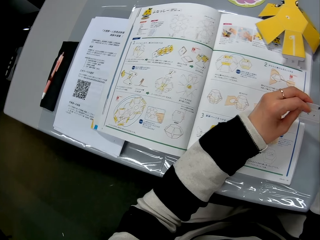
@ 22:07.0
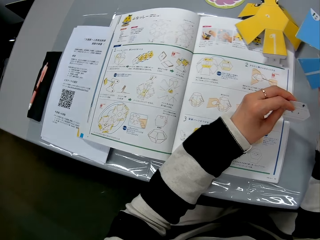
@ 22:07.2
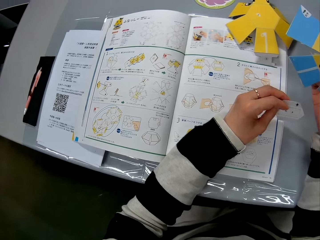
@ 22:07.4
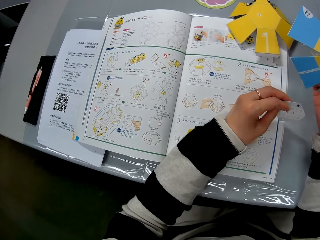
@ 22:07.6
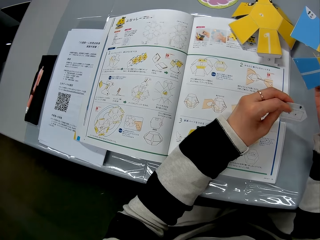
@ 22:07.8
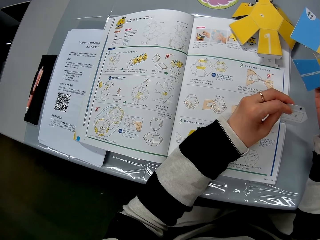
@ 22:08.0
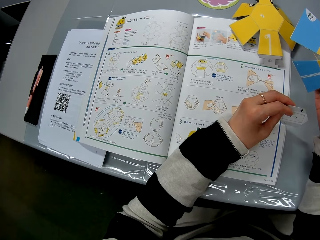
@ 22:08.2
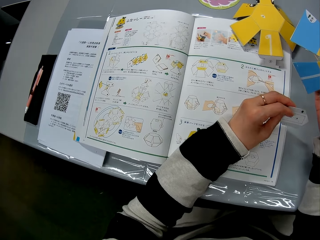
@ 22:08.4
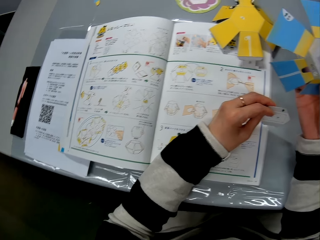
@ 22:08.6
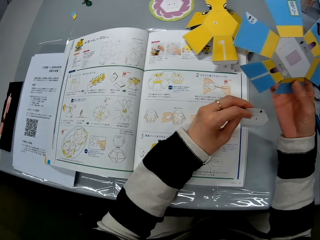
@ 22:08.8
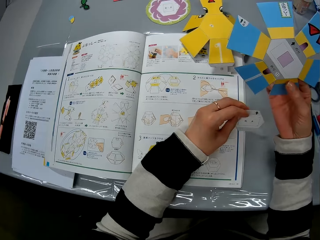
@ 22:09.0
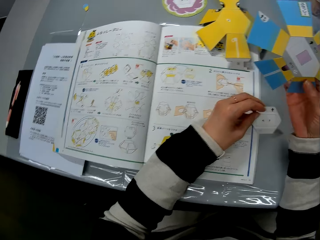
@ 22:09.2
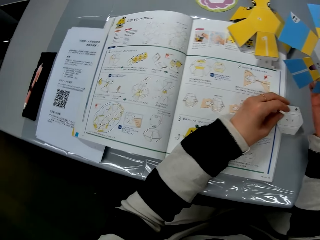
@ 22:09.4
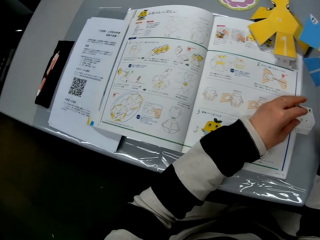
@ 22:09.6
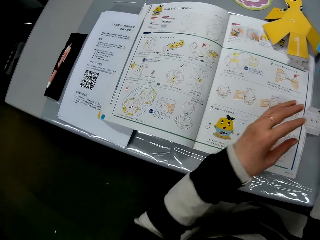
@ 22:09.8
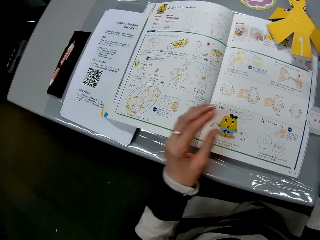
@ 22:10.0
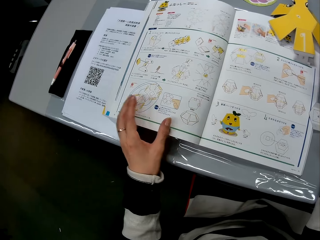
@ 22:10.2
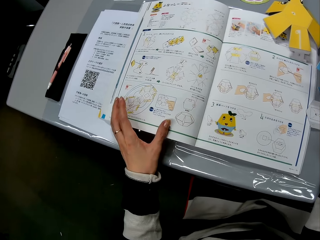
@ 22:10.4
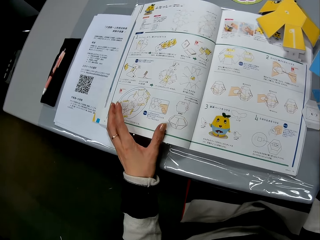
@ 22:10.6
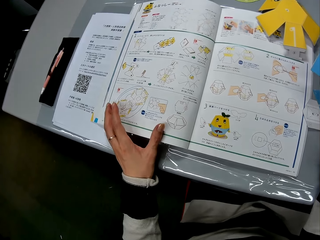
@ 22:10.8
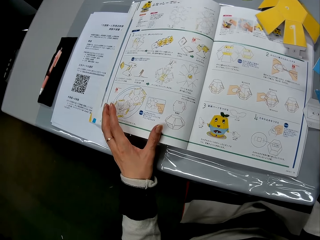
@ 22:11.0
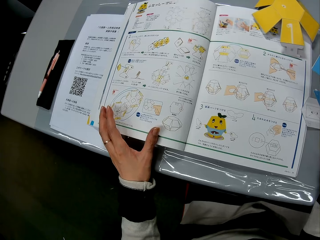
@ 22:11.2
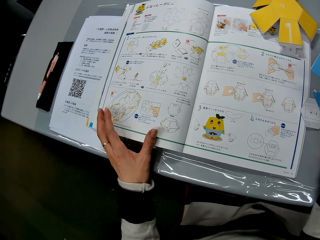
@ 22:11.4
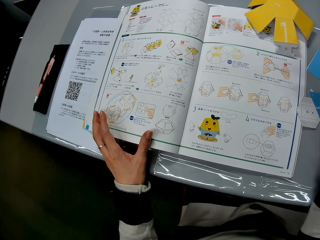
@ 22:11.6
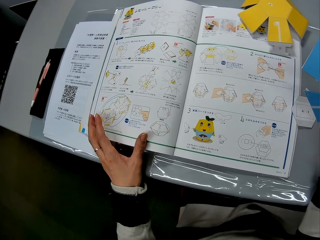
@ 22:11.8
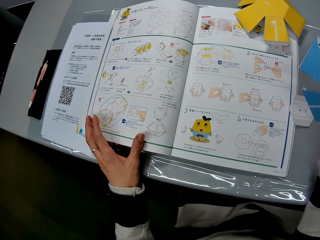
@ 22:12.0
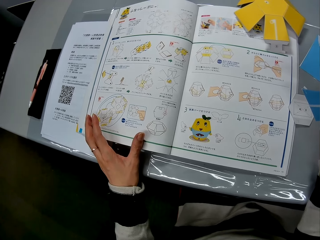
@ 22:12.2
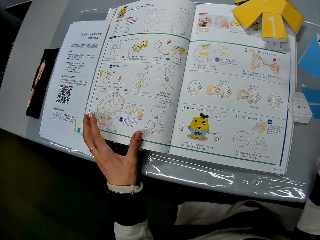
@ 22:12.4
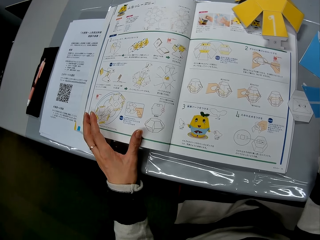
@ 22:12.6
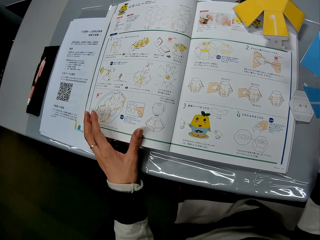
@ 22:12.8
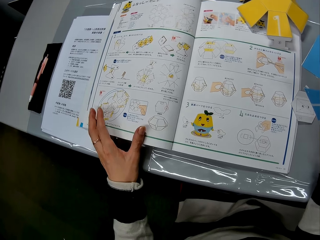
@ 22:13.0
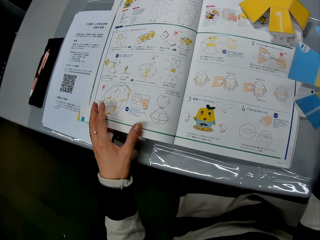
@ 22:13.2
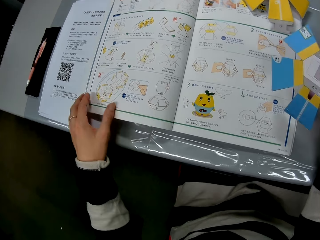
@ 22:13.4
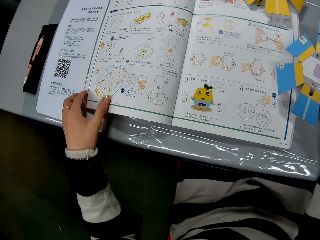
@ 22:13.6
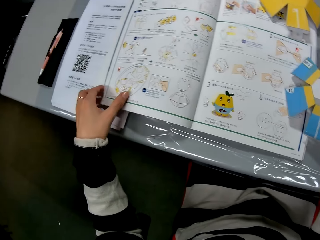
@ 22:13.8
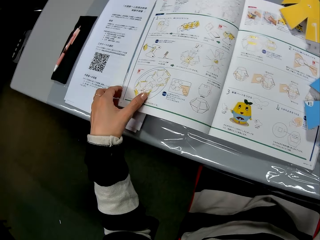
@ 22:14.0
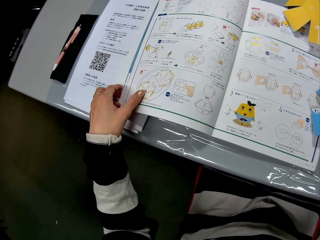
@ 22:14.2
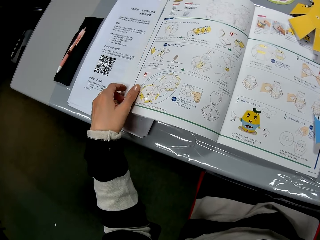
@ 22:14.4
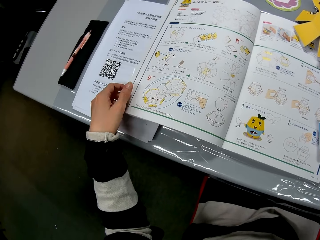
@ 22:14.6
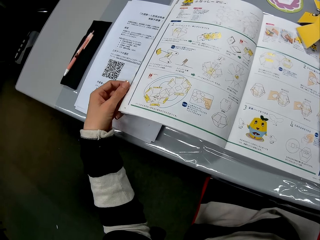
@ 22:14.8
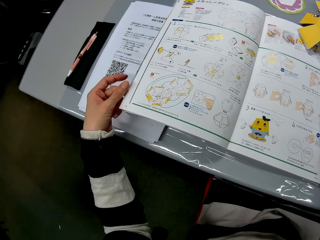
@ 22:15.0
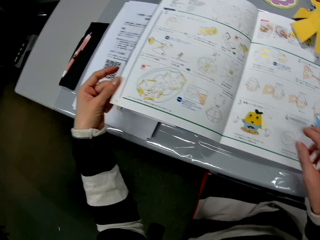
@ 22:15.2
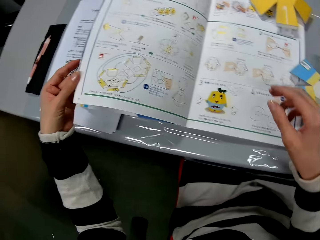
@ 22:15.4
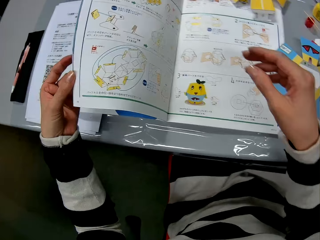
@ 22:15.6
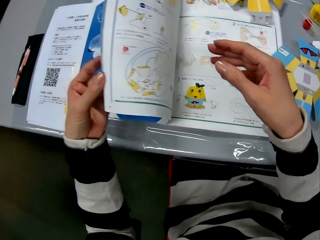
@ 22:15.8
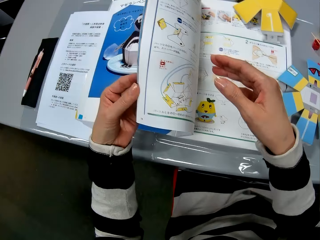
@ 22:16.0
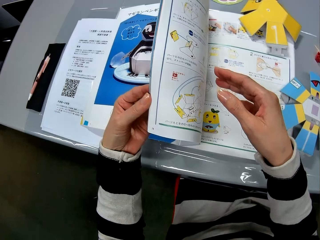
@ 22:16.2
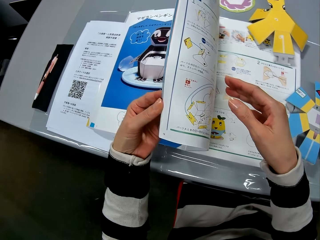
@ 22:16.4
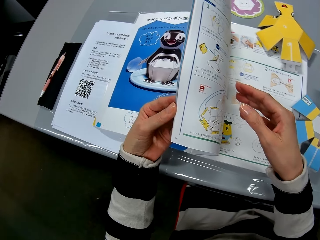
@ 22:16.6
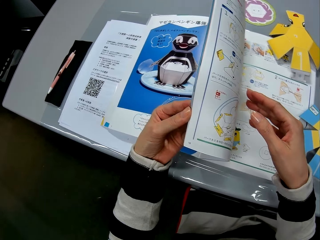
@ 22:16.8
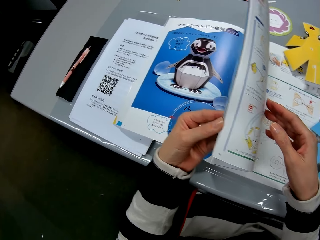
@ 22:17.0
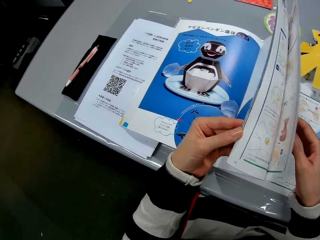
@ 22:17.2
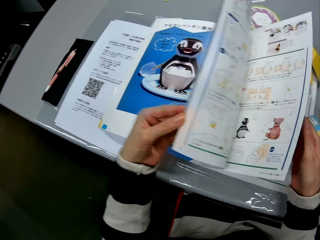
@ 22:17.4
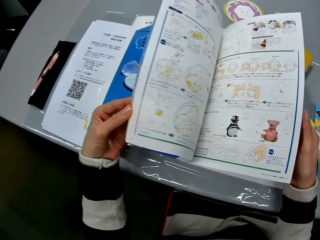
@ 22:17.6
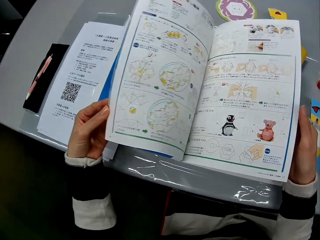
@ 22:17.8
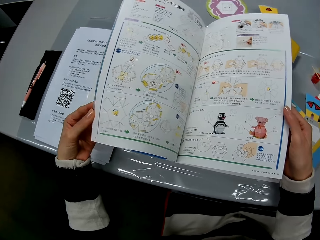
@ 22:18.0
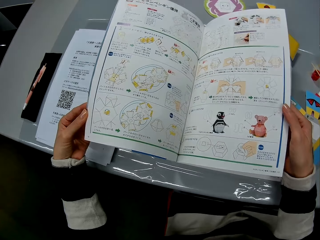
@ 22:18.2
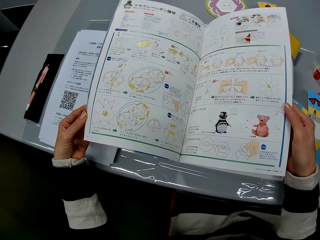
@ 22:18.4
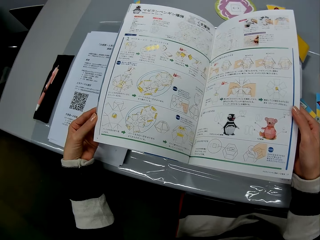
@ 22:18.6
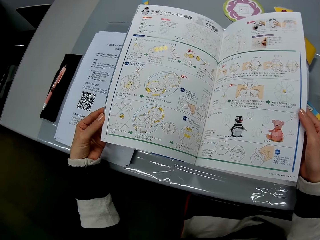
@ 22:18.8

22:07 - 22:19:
The camera wearer drops the paper craft in her left hand on the table. She opens a page in the book manual. She reads the book. She drops the paper craft on the book manual. She turns the book page.

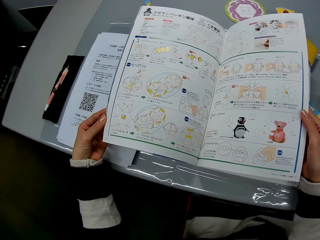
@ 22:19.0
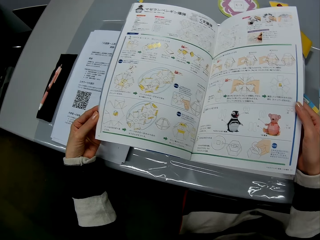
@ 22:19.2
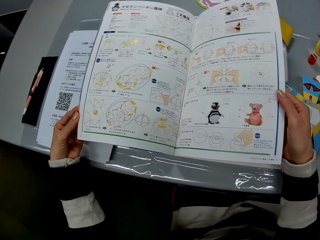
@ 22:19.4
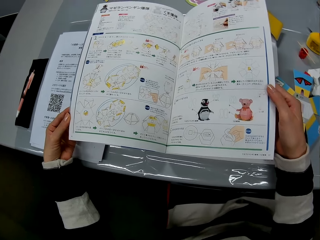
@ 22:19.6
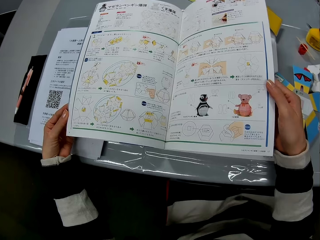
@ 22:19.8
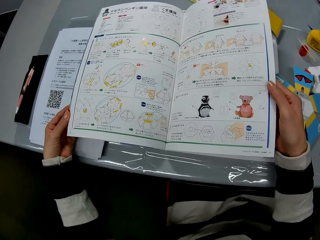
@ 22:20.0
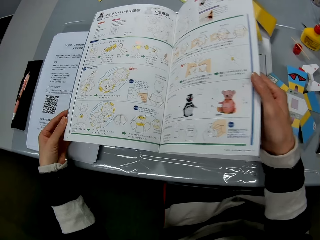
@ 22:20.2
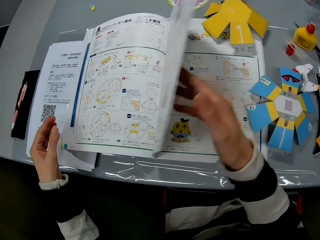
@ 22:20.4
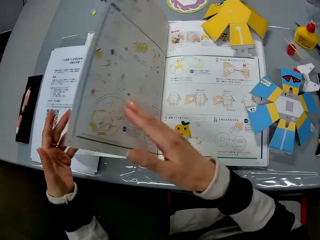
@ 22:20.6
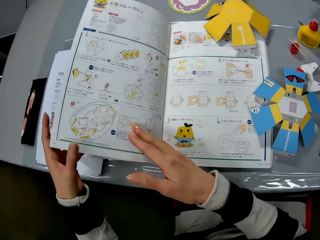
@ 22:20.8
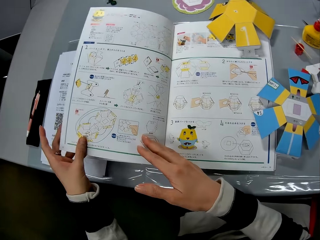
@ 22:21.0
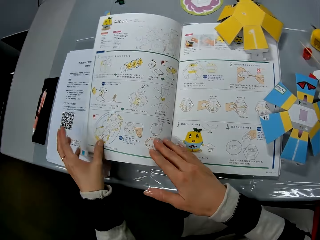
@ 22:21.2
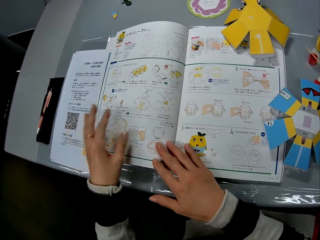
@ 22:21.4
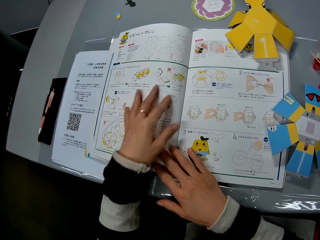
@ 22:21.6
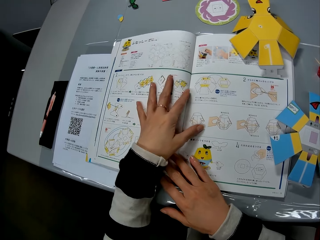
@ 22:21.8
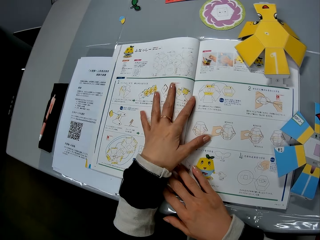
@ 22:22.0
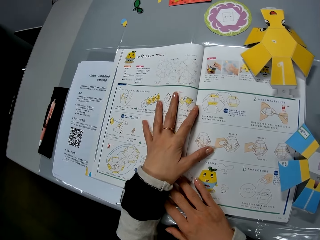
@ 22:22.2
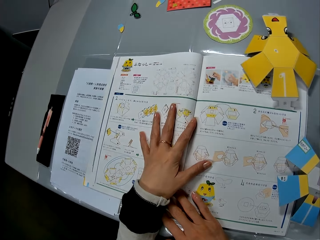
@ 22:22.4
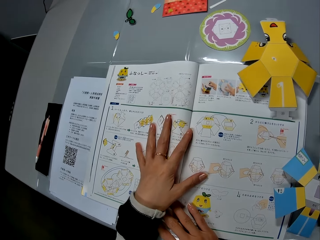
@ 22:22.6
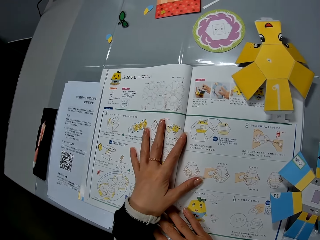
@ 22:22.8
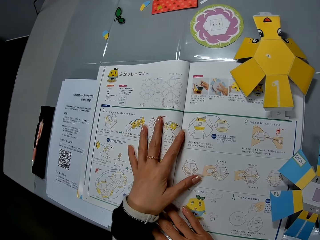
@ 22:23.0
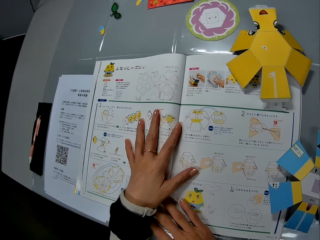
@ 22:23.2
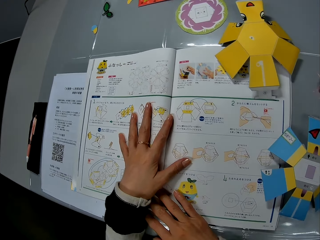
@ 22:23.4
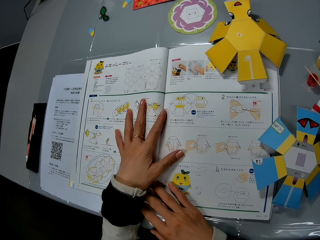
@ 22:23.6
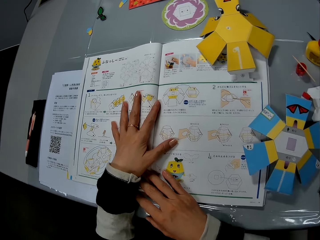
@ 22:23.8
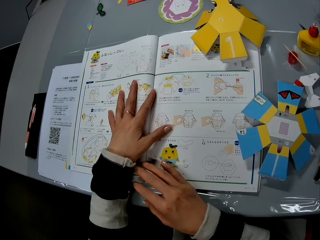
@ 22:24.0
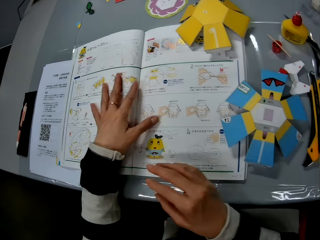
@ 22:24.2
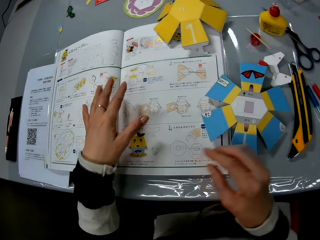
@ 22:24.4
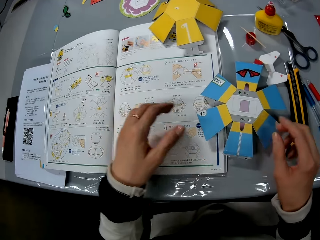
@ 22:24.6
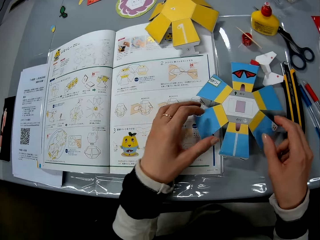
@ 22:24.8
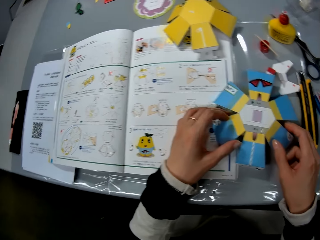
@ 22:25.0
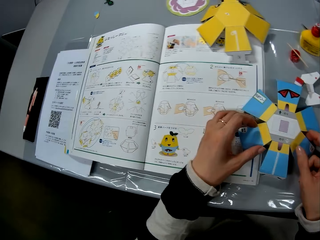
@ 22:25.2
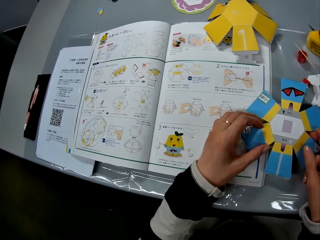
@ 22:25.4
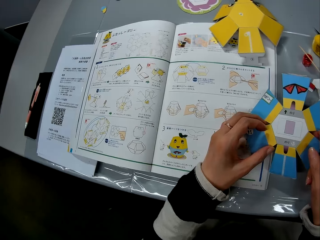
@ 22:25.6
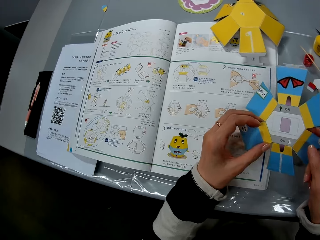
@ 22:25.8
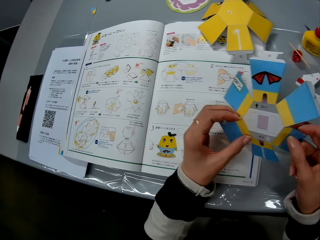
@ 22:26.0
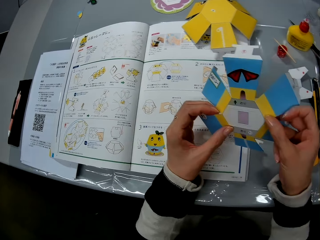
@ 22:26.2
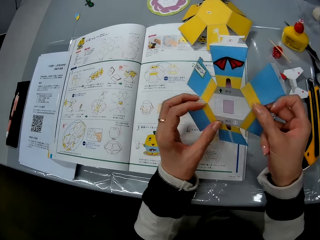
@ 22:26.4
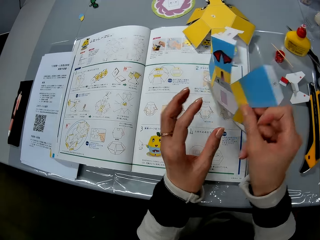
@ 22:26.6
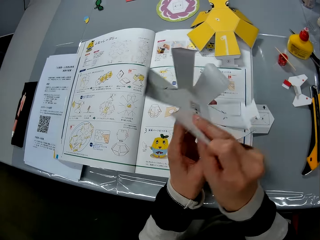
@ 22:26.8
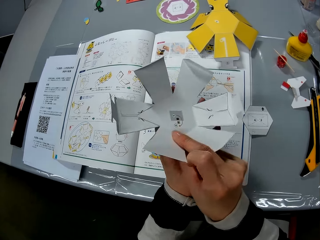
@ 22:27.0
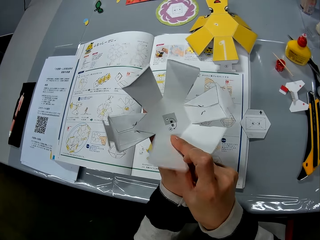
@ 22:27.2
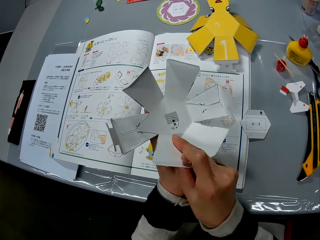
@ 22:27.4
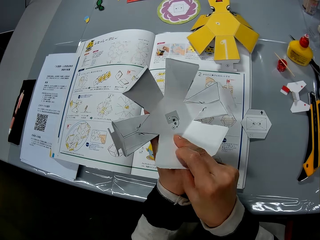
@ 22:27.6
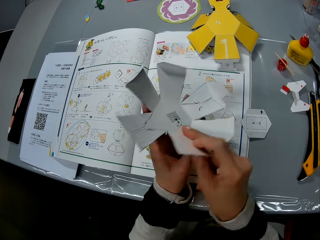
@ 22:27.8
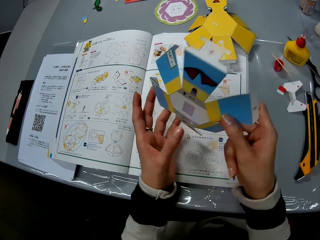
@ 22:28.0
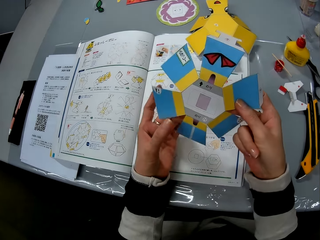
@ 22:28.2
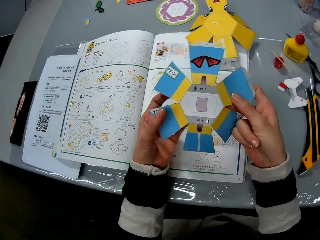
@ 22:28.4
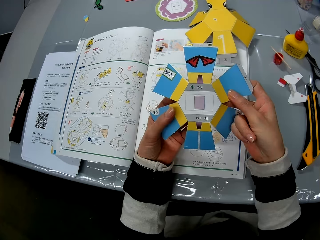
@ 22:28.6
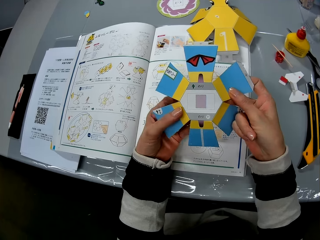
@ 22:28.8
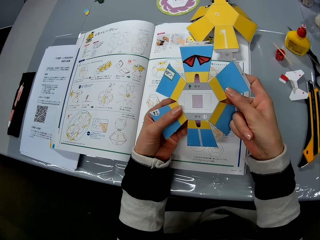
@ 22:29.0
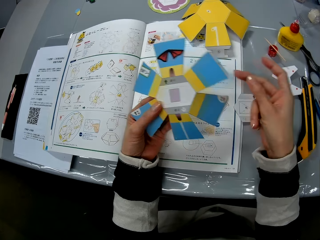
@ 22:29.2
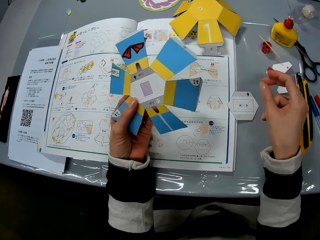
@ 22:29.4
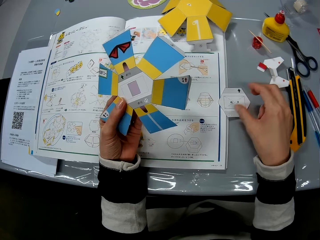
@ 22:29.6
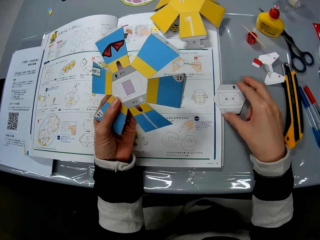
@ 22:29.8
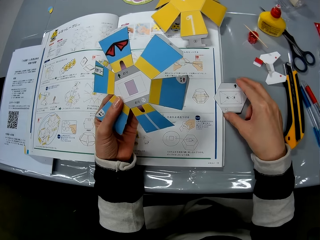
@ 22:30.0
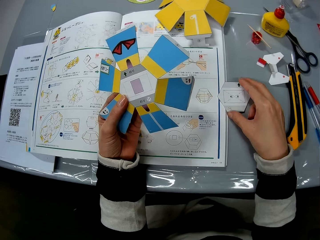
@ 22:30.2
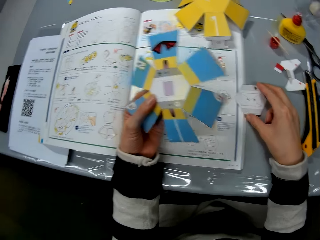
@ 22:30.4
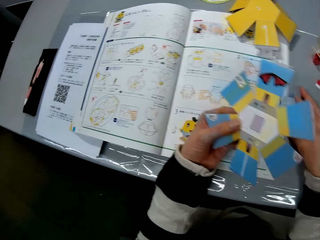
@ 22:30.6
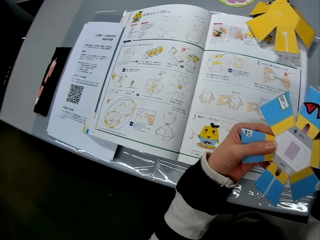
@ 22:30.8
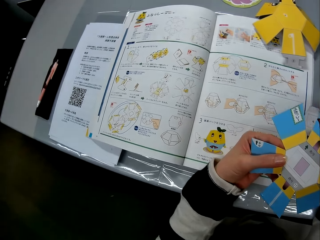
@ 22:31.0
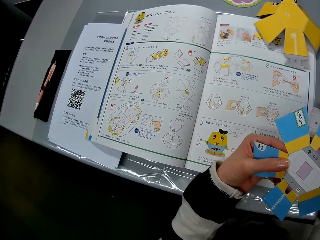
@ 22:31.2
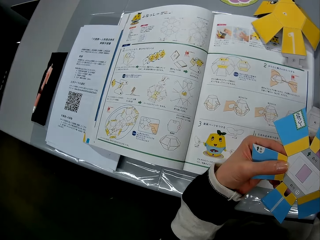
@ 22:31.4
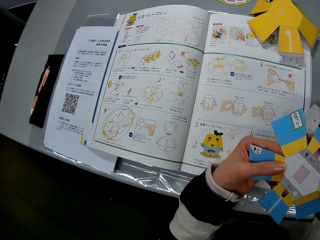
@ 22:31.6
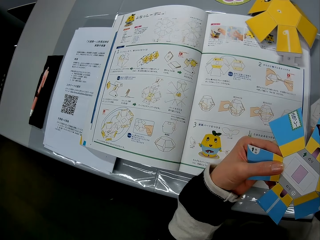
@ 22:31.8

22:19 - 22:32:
The camera wearer reads the book. They turn the book page. They read the book. They pick up the paper craft or decoration on the book manual, hold the decoration, and turn the decoration. They pick up the small paper craft on the table.
